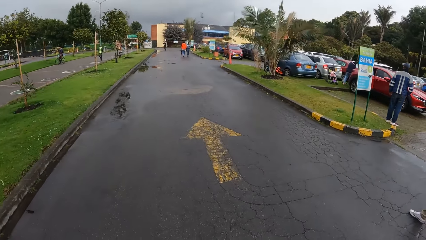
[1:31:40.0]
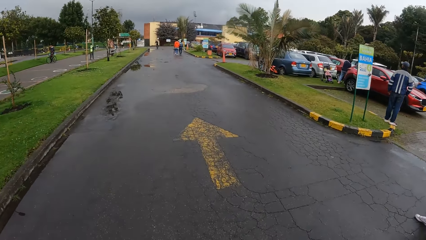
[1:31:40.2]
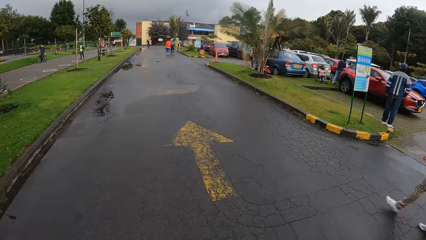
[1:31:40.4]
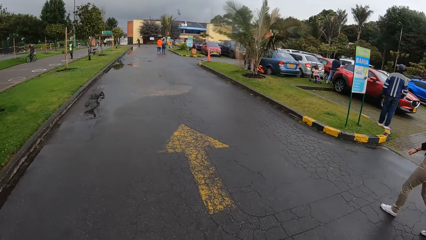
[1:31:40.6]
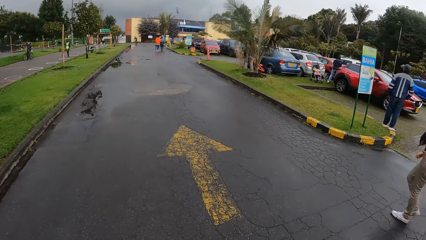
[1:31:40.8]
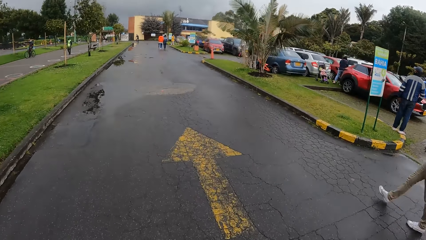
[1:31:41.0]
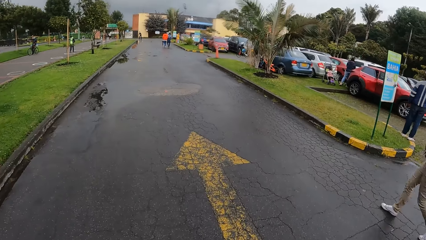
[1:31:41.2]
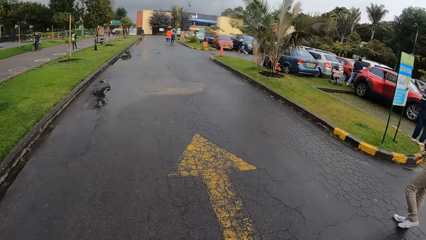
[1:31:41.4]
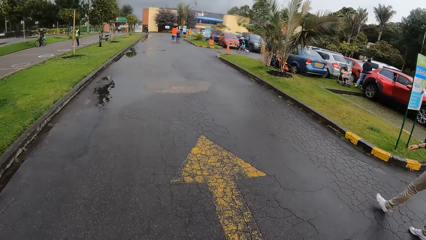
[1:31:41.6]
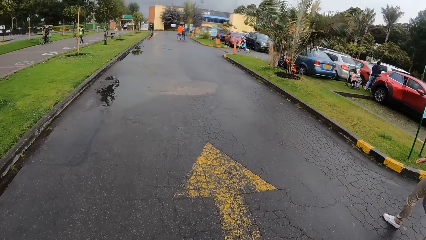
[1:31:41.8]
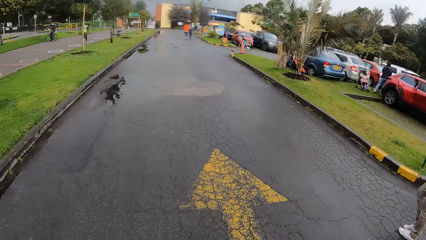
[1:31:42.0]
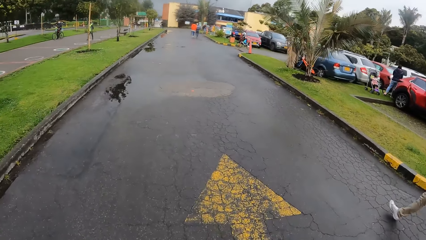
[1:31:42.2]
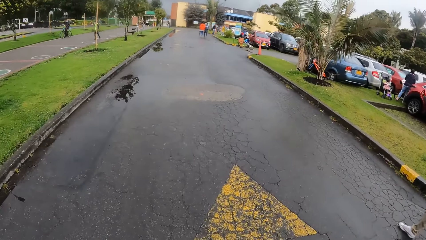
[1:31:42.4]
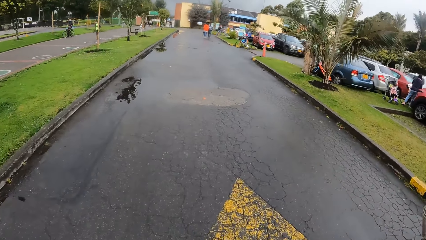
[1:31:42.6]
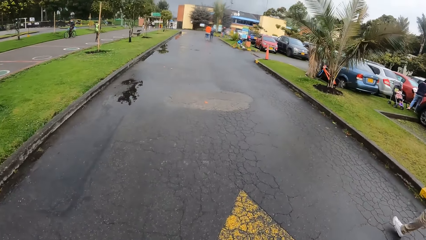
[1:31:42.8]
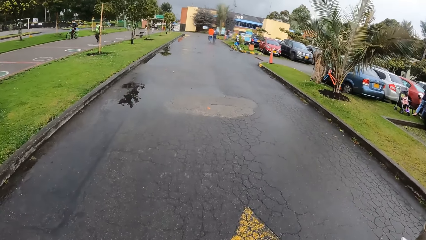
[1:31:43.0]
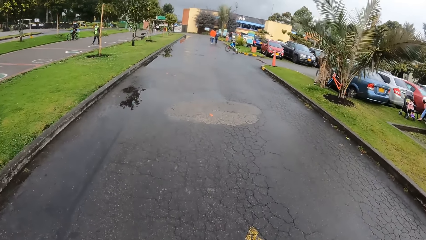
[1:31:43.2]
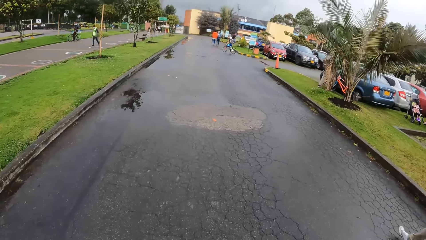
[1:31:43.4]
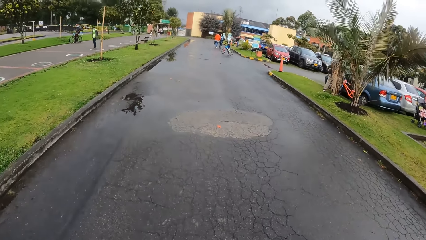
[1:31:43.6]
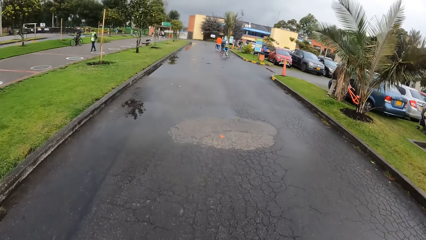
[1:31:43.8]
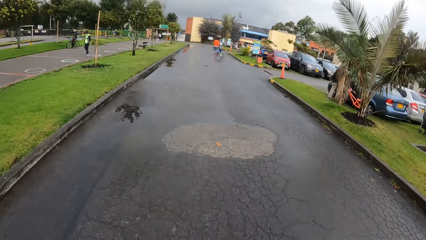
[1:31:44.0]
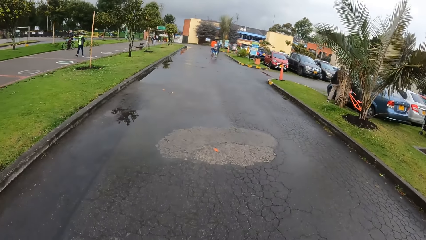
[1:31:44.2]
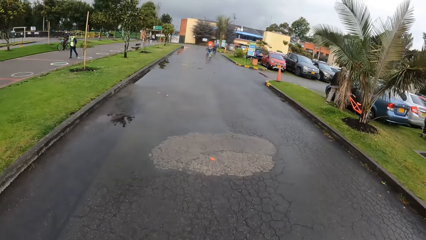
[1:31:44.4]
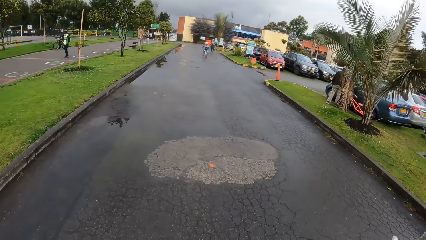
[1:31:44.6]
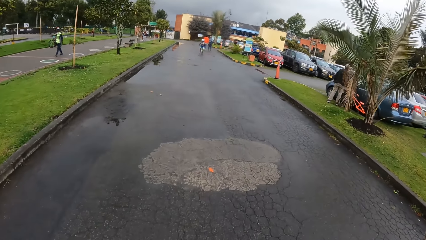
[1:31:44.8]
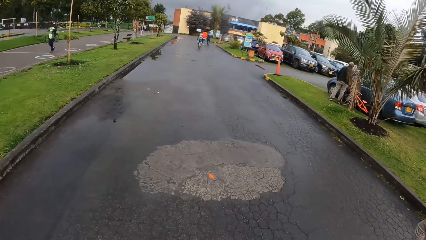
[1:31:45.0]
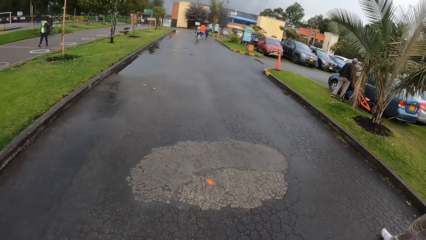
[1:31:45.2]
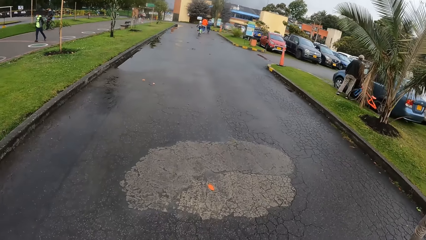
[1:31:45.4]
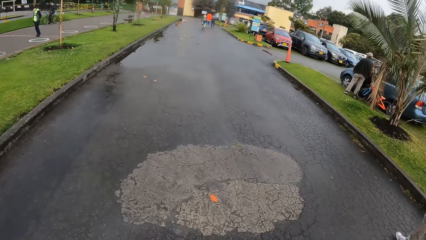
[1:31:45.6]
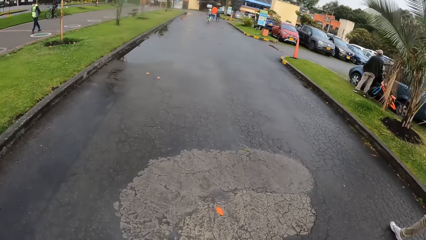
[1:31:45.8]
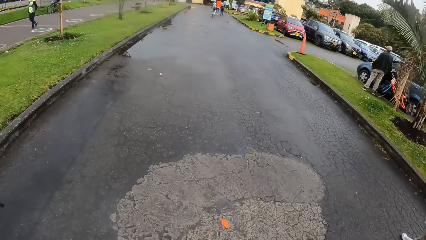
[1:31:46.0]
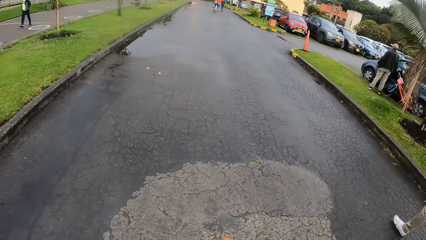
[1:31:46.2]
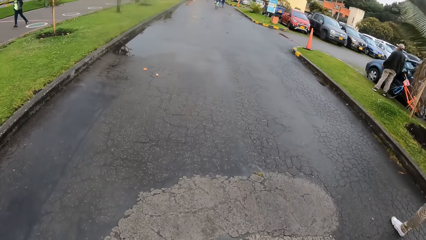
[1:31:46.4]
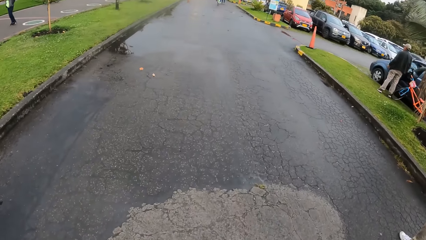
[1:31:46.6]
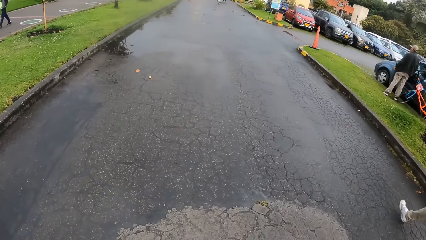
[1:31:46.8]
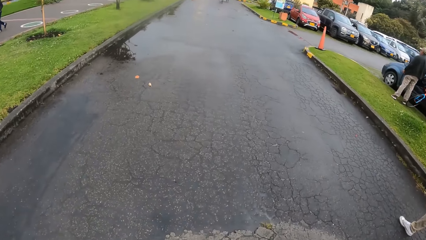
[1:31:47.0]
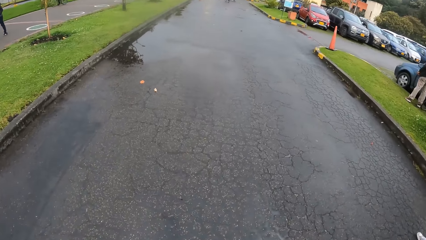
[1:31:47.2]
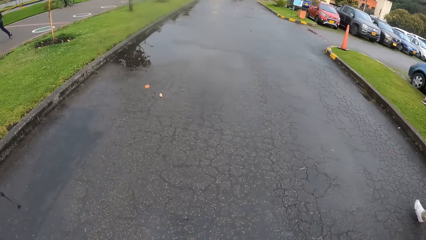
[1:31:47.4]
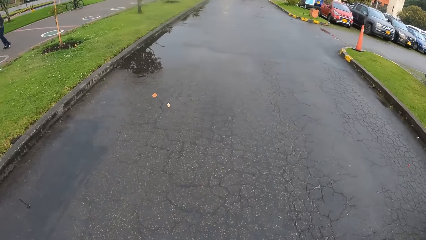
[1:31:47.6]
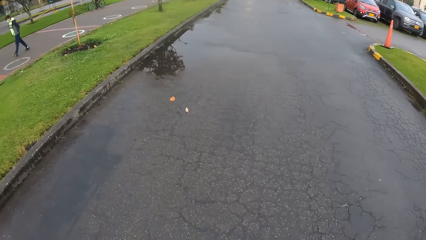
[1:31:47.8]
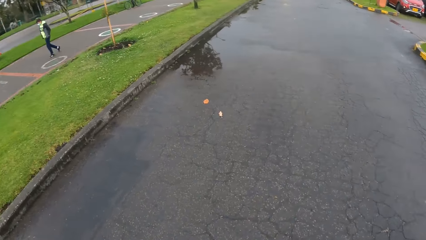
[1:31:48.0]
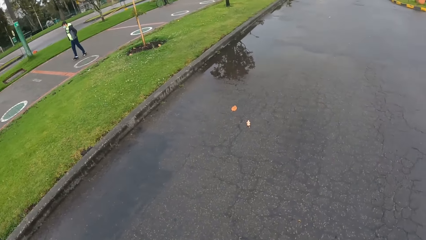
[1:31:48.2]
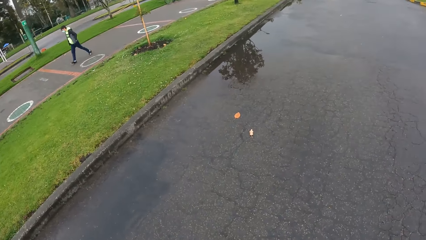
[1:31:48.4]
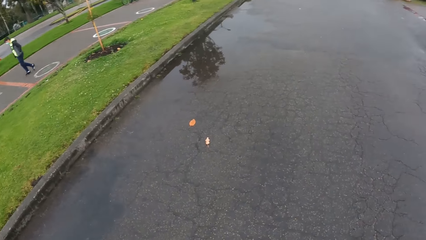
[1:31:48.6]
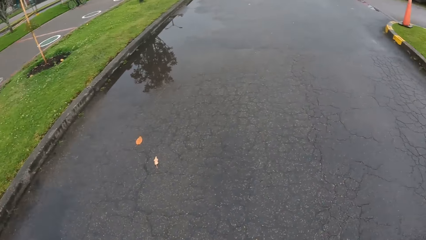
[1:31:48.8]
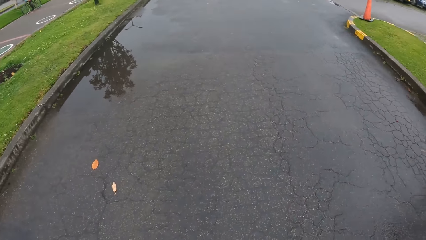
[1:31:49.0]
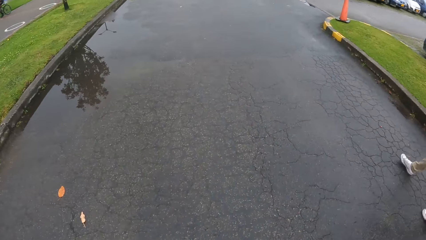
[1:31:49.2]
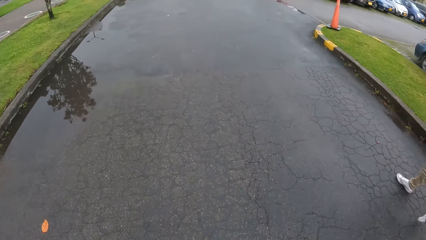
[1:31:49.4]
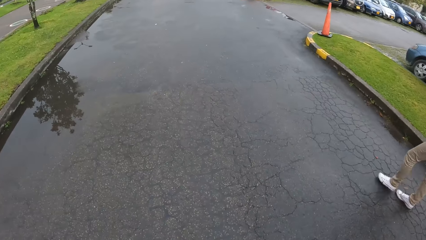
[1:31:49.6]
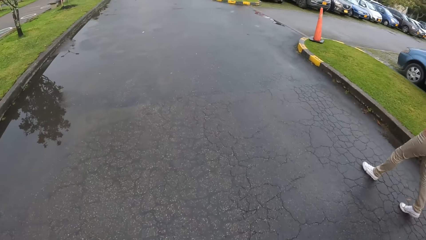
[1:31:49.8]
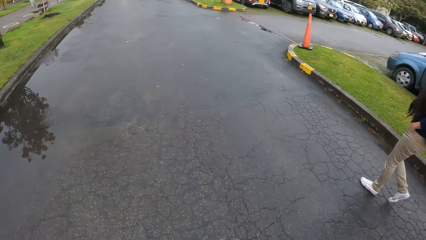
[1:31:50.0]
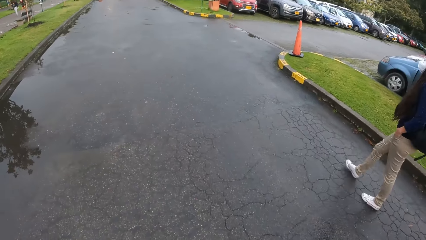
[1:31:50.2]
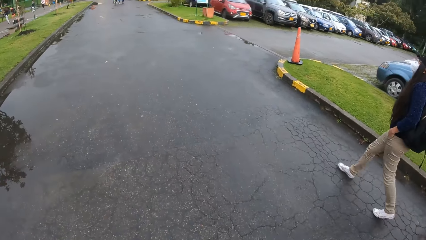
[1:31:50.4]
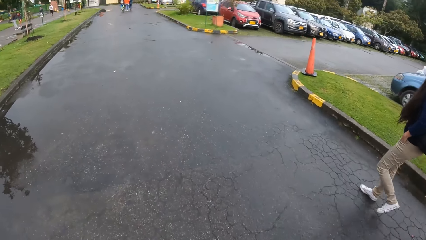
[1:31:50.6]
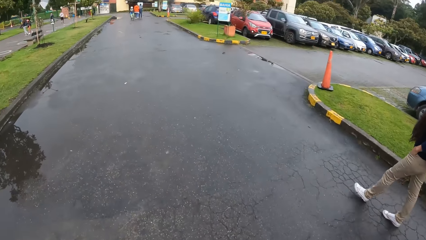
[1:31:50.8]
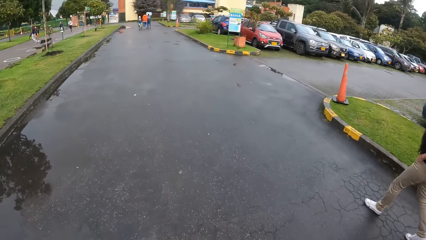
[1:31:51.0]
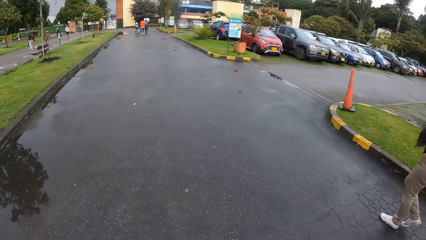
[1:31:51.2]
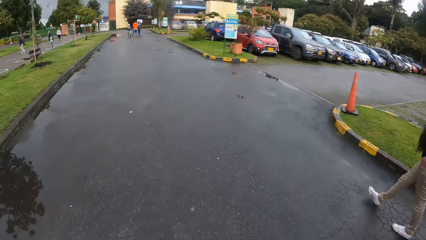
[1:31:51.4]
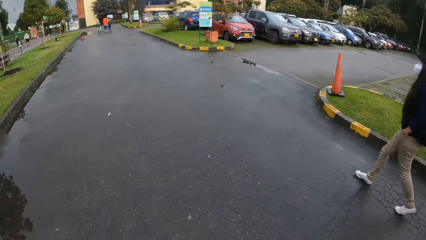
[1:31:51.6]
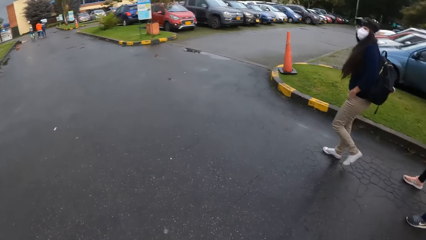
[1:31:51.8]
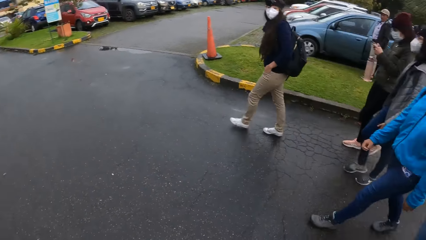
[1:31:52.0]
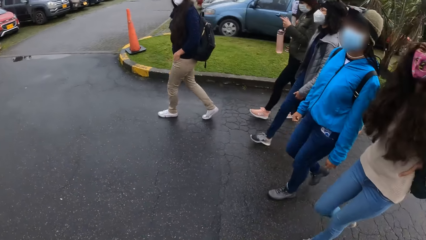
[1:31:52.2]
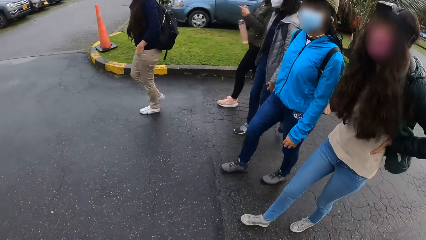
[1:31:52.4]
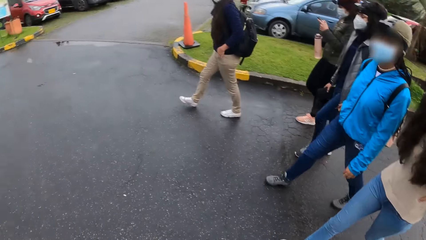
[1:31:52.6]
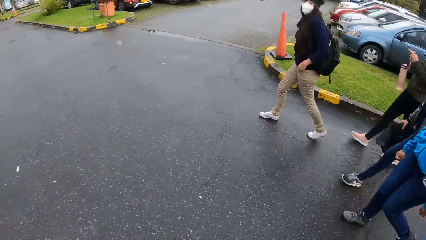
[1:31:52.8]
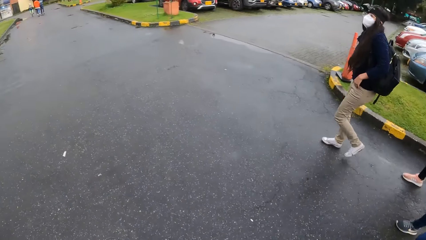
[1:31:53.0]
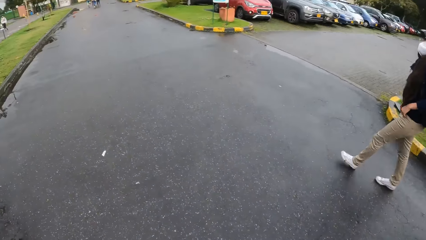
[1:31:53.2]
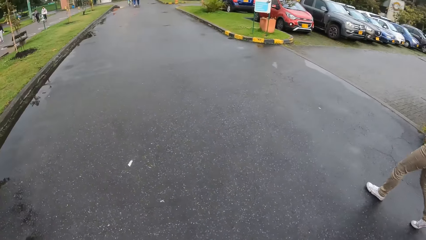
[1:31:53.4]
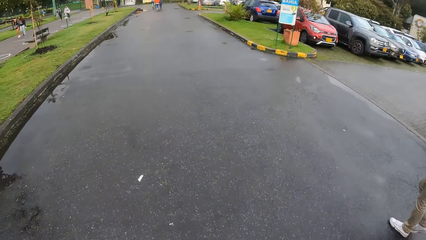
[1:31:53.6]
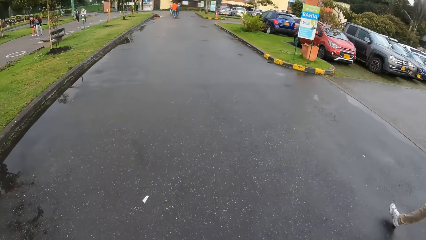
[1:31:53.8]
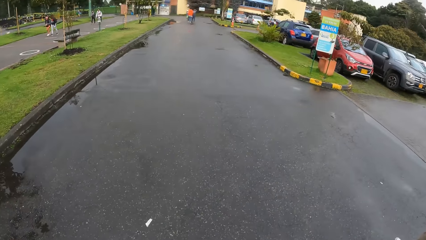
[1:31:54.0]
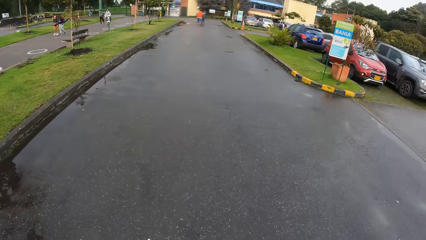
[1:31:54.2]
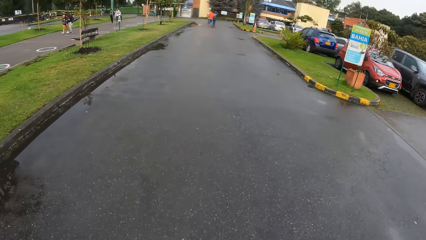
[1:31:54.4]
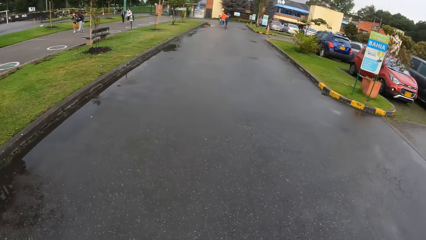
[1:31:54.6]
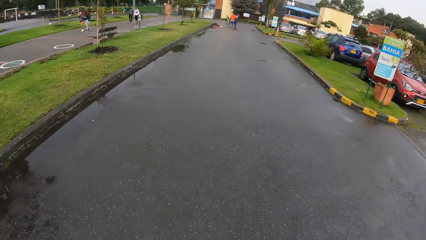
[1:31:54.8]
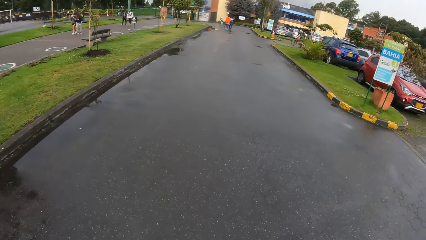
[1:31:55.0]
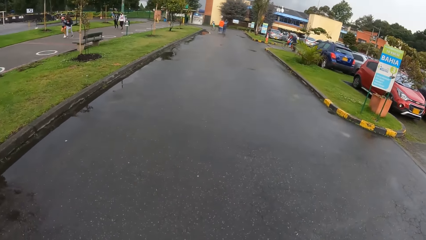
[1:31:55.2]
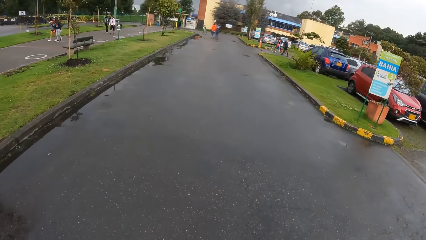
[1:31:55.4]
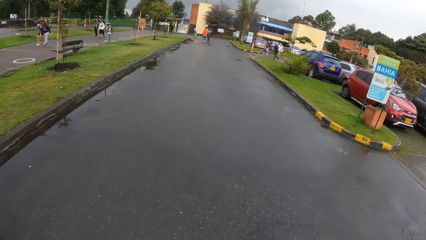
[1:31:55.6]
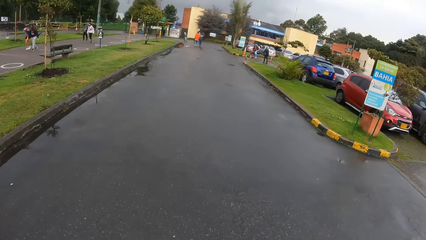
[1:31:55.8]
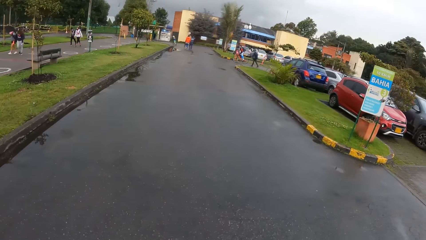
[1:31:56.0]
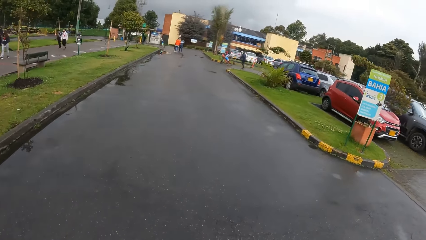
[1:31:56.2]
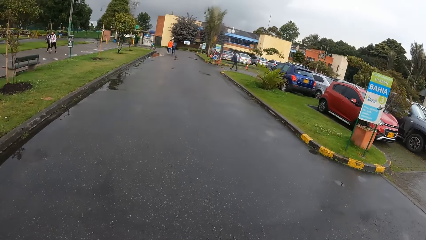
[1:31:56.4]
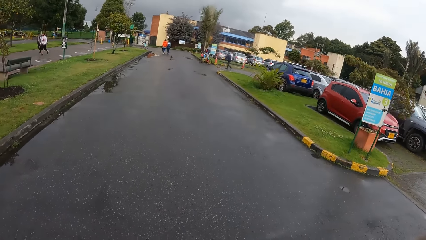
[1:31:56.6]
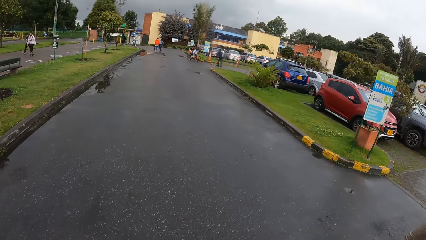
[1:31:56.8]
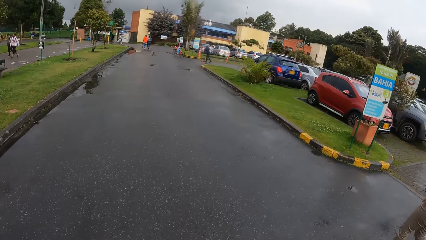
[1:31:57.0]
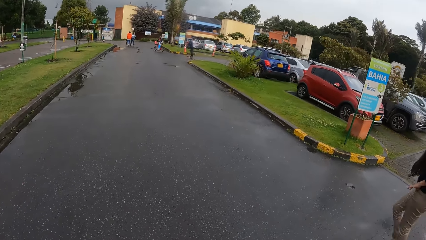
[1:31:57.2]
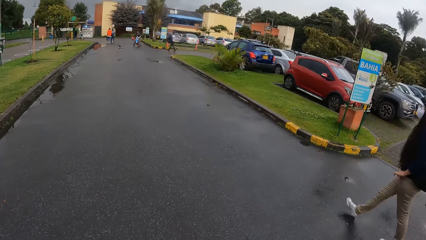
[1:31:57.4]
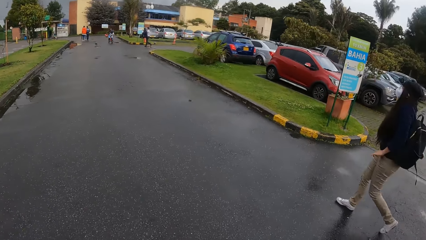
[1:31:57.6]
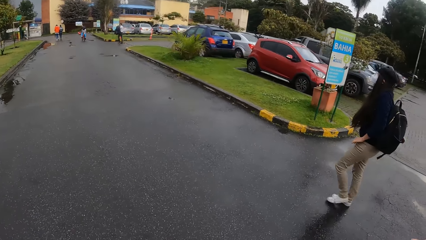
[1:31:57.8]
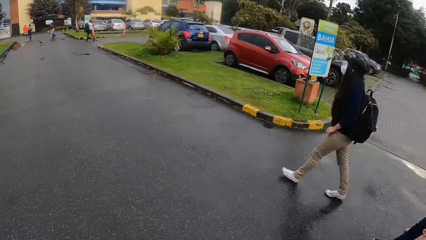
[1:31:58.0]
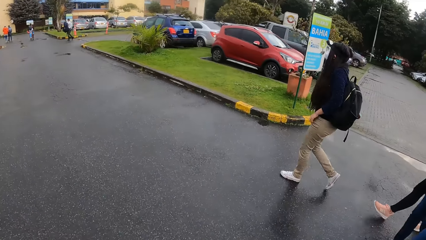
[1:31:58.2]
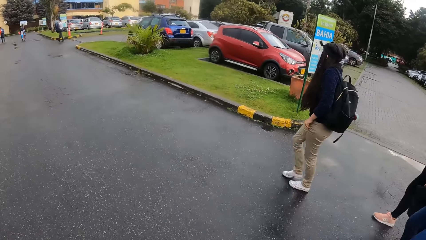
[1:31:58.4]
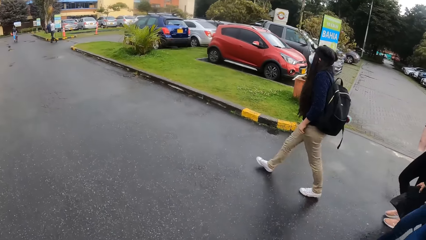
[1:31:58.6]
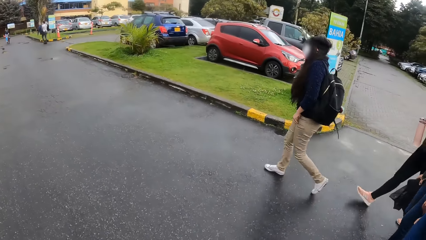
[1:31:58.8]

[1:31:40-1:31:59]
The camera wearer looks forward. They look around. They look forward.
